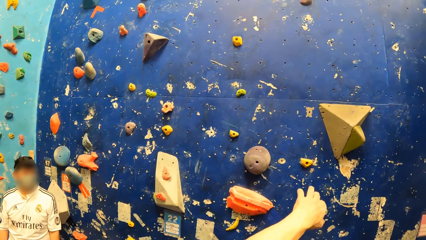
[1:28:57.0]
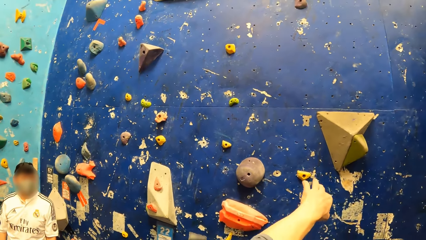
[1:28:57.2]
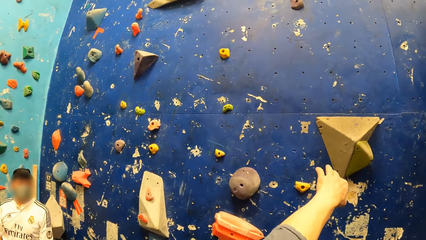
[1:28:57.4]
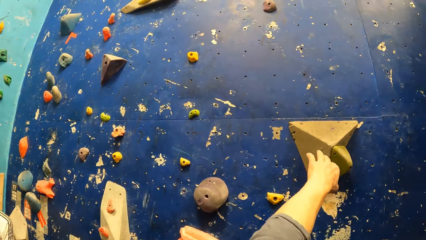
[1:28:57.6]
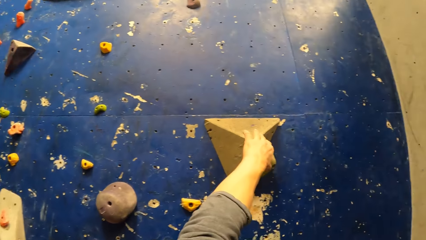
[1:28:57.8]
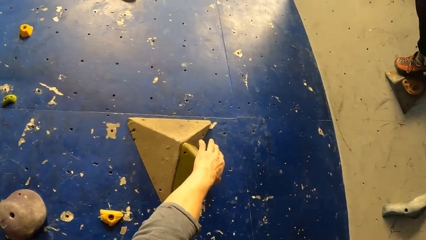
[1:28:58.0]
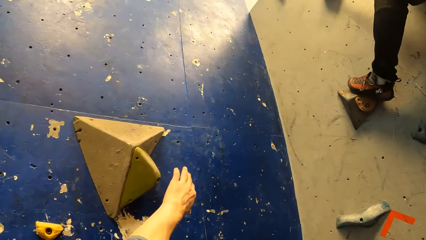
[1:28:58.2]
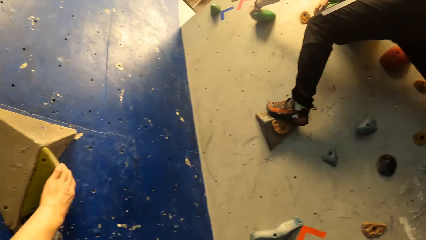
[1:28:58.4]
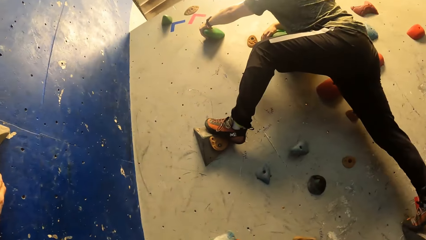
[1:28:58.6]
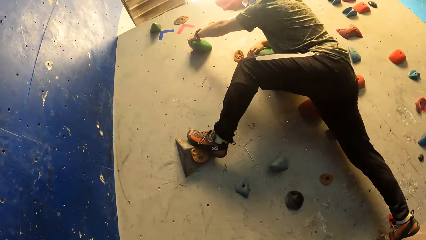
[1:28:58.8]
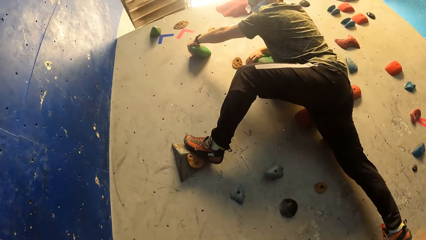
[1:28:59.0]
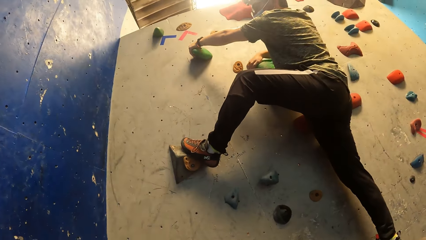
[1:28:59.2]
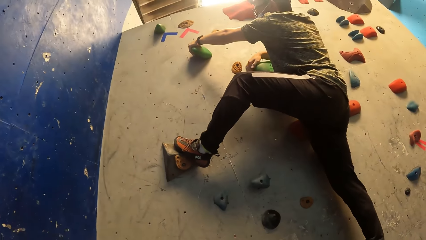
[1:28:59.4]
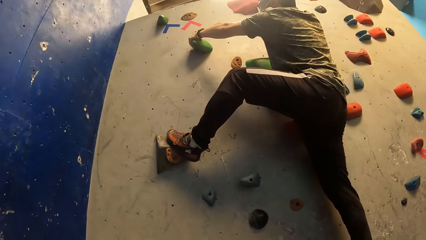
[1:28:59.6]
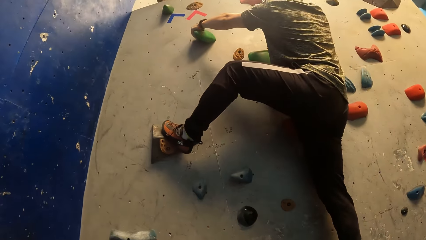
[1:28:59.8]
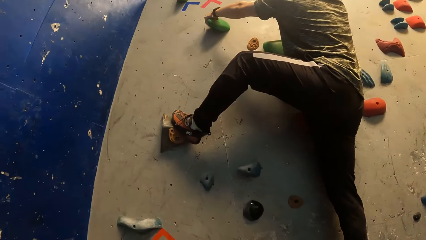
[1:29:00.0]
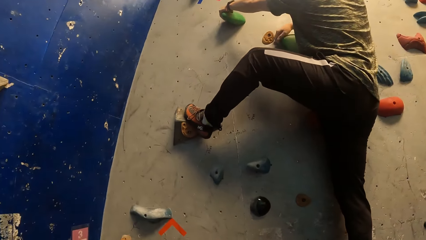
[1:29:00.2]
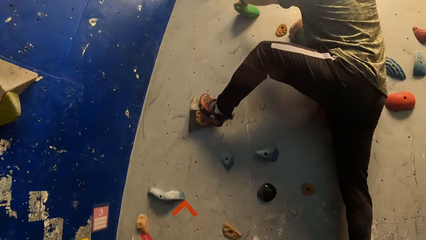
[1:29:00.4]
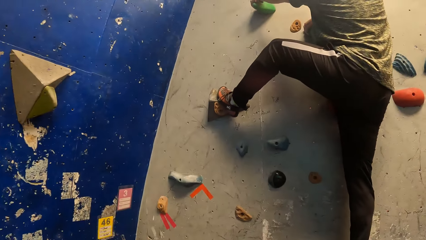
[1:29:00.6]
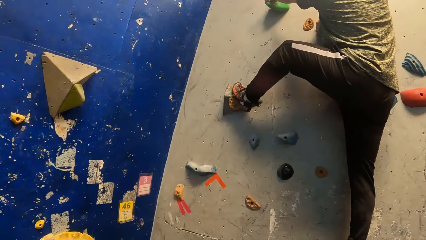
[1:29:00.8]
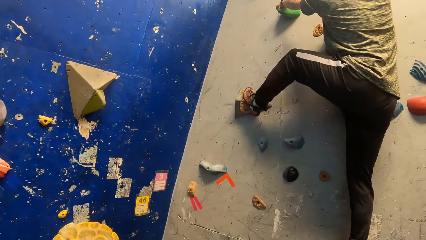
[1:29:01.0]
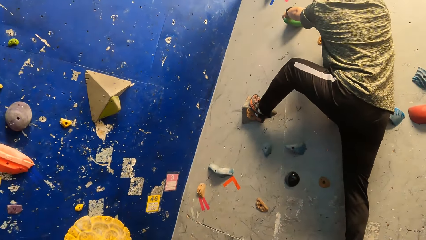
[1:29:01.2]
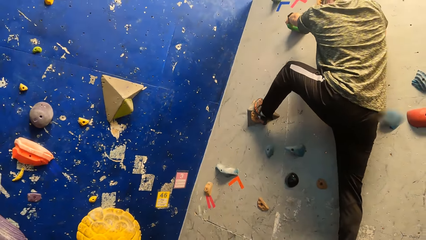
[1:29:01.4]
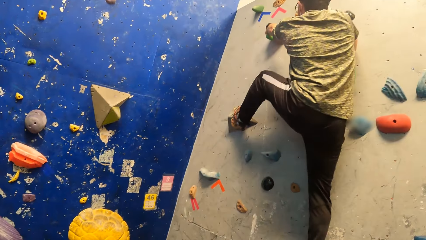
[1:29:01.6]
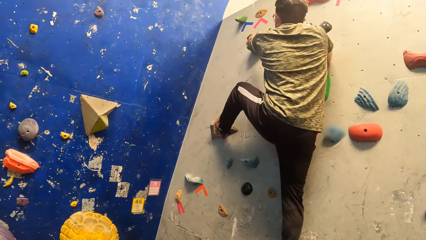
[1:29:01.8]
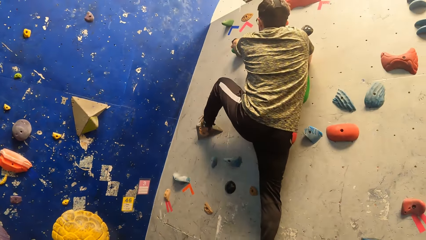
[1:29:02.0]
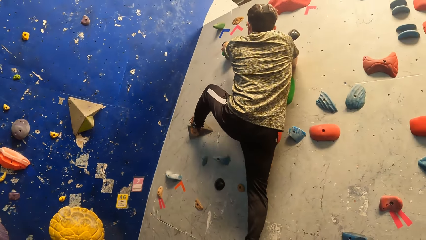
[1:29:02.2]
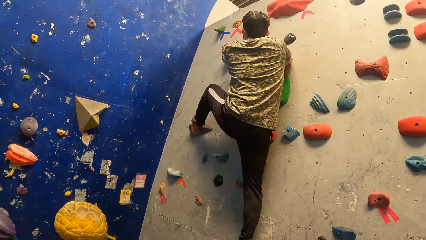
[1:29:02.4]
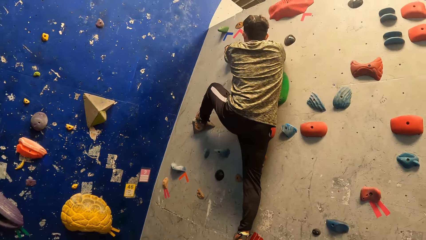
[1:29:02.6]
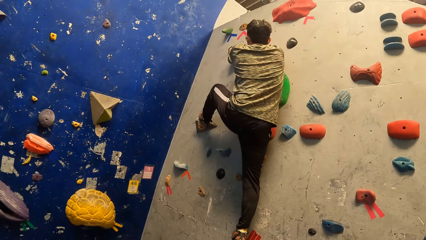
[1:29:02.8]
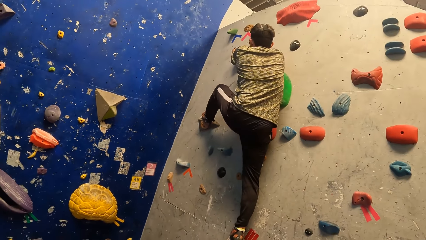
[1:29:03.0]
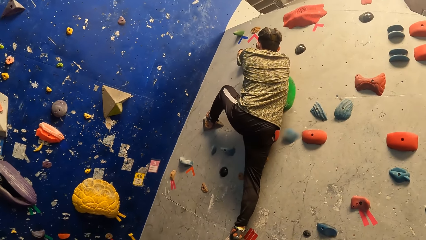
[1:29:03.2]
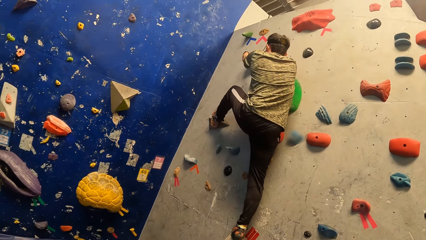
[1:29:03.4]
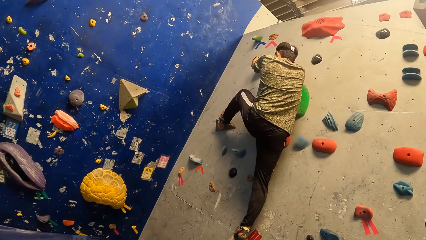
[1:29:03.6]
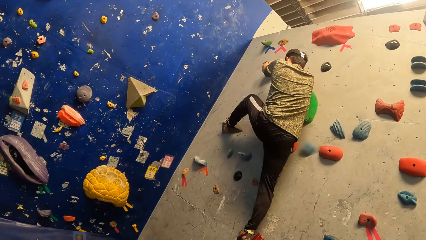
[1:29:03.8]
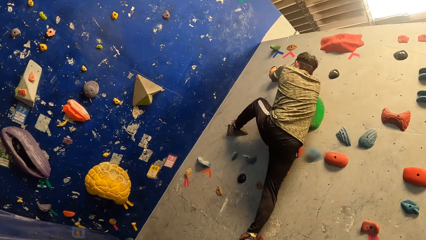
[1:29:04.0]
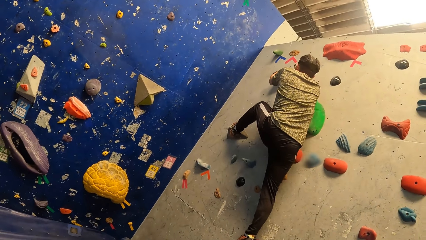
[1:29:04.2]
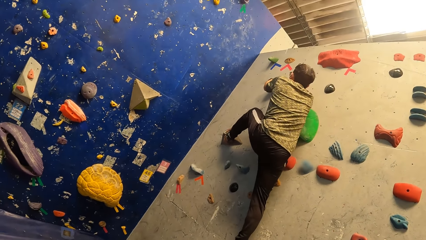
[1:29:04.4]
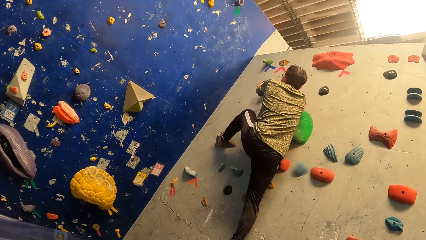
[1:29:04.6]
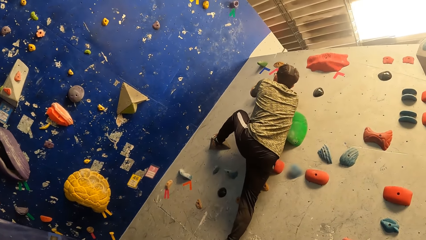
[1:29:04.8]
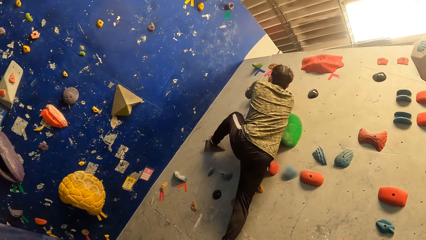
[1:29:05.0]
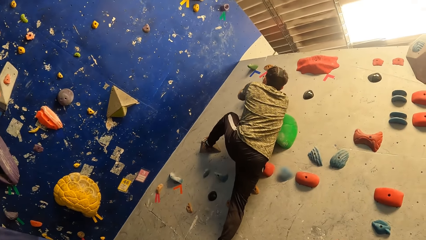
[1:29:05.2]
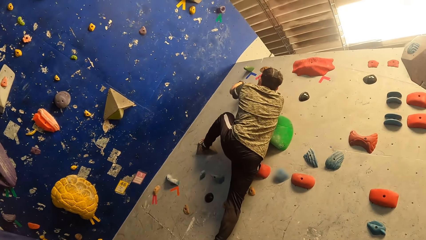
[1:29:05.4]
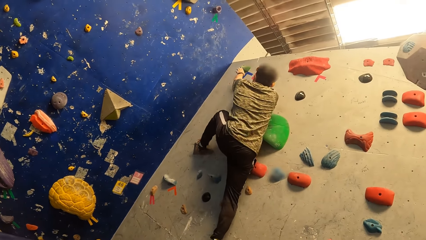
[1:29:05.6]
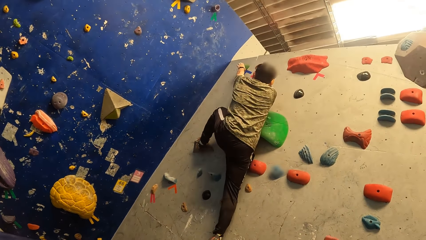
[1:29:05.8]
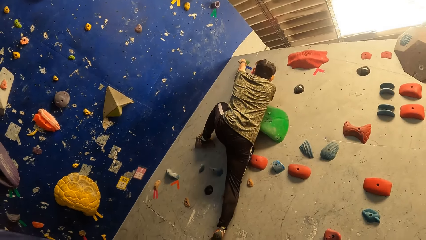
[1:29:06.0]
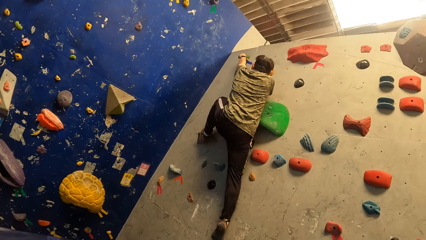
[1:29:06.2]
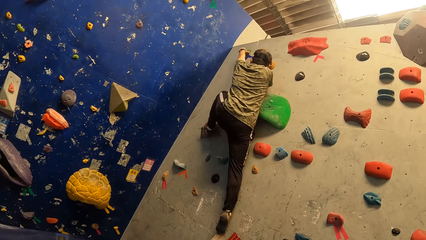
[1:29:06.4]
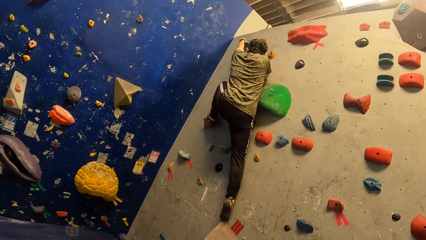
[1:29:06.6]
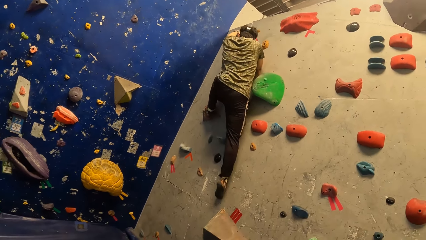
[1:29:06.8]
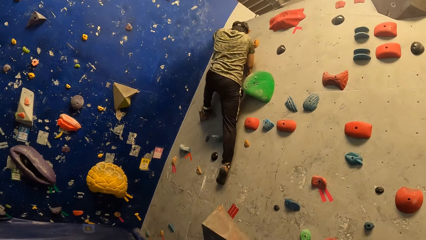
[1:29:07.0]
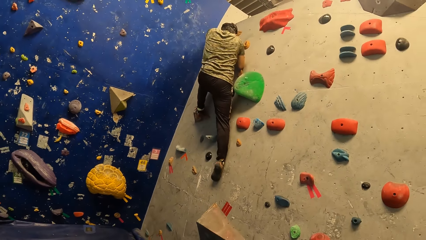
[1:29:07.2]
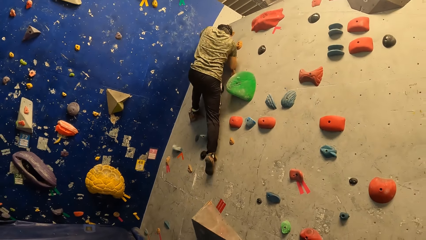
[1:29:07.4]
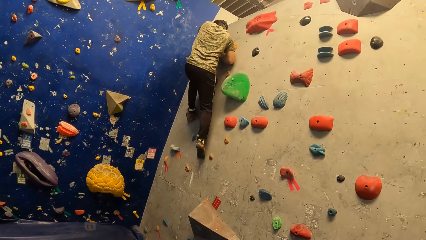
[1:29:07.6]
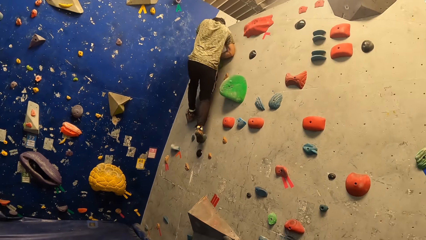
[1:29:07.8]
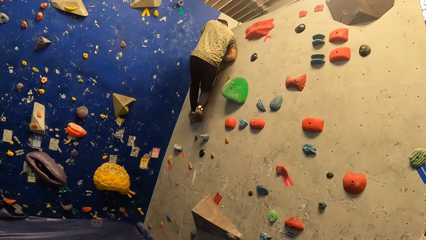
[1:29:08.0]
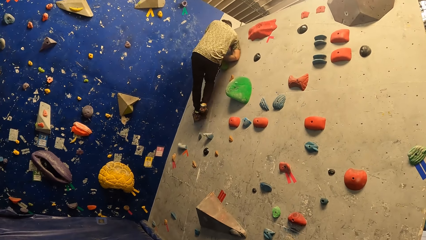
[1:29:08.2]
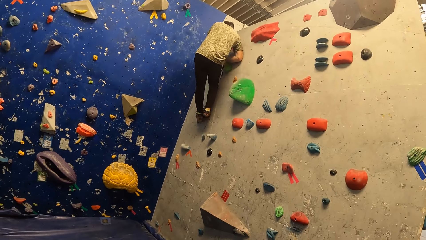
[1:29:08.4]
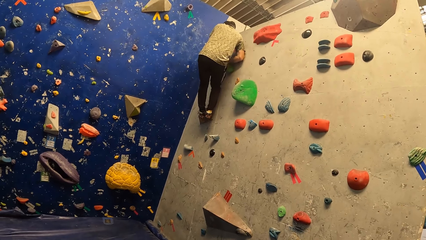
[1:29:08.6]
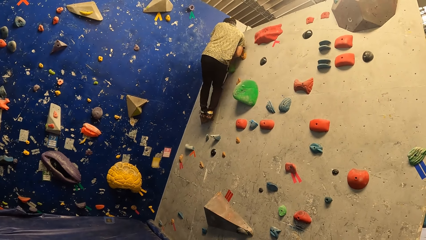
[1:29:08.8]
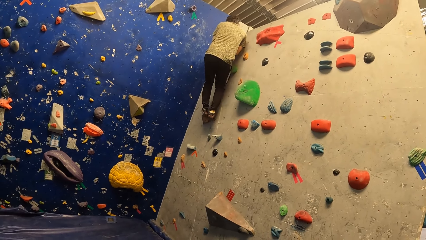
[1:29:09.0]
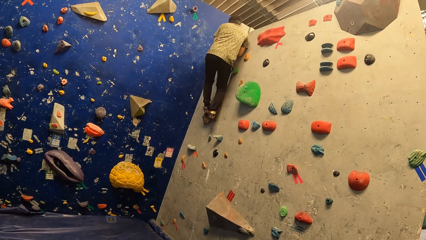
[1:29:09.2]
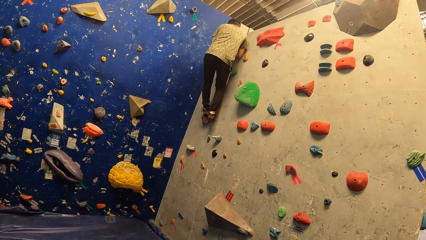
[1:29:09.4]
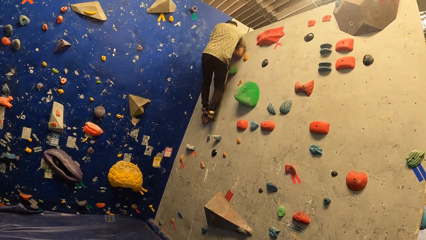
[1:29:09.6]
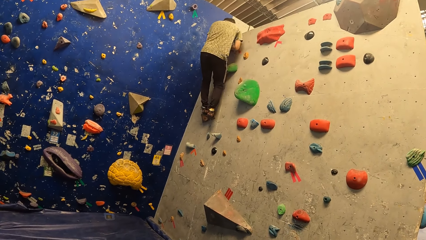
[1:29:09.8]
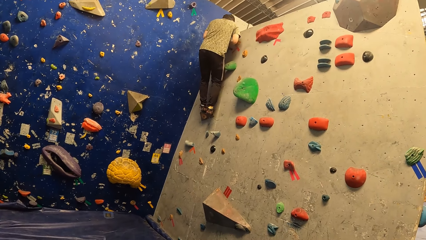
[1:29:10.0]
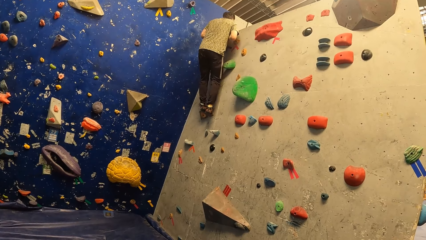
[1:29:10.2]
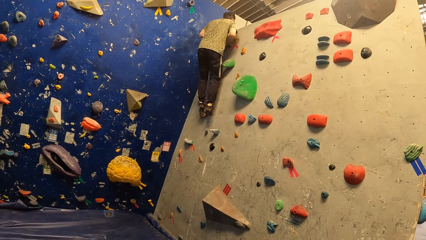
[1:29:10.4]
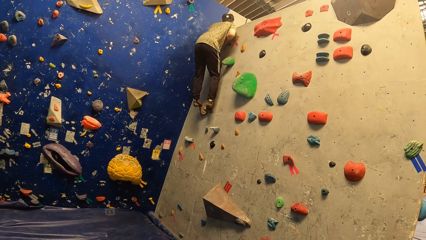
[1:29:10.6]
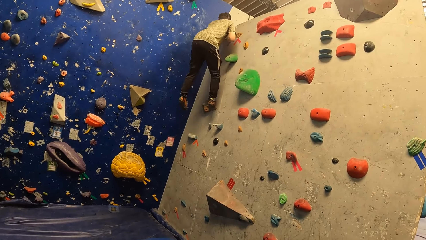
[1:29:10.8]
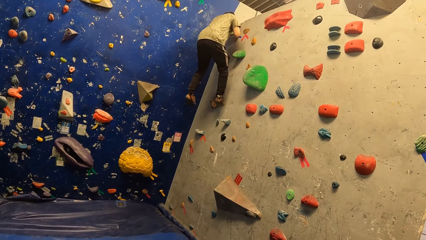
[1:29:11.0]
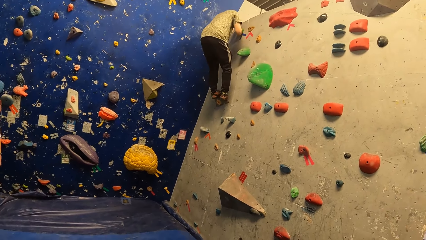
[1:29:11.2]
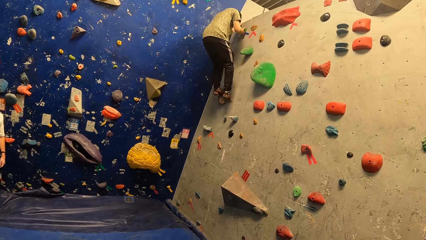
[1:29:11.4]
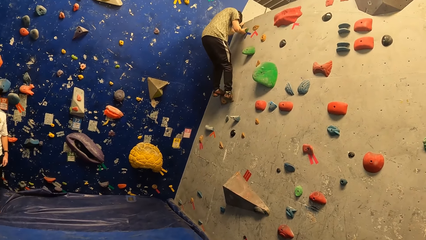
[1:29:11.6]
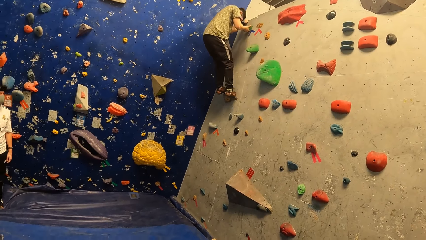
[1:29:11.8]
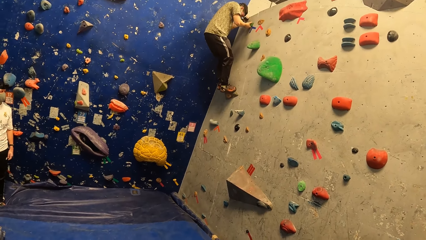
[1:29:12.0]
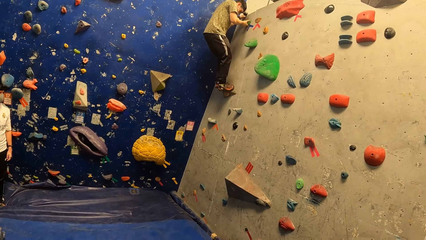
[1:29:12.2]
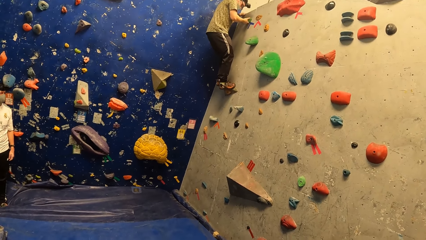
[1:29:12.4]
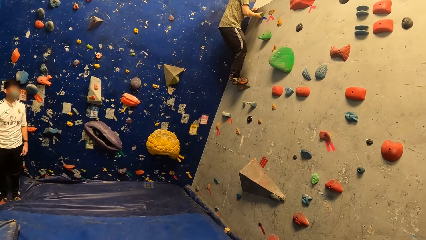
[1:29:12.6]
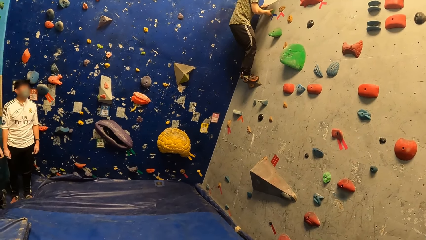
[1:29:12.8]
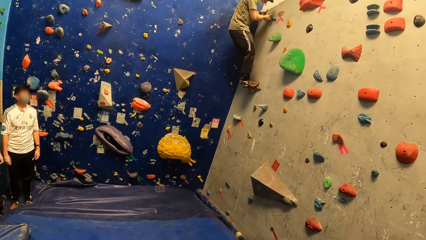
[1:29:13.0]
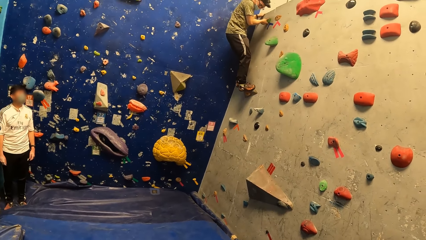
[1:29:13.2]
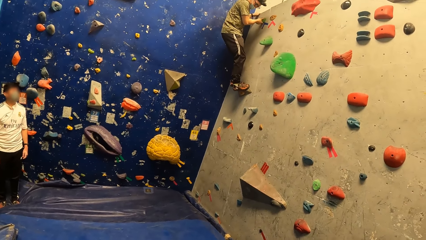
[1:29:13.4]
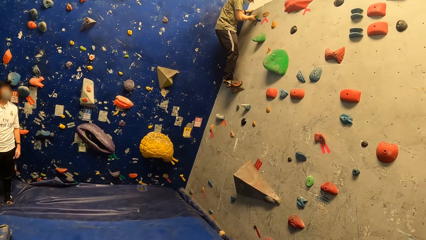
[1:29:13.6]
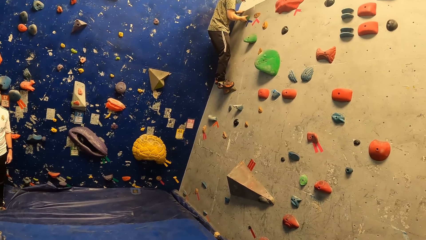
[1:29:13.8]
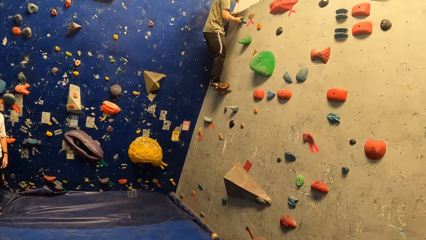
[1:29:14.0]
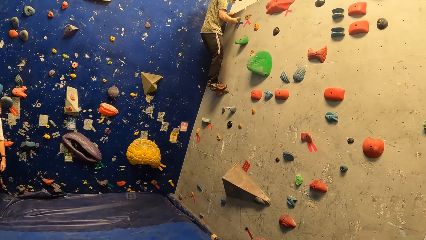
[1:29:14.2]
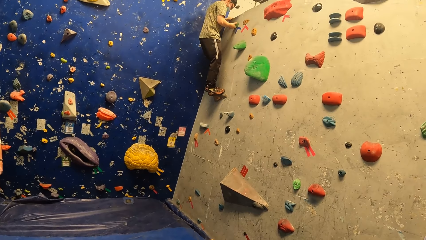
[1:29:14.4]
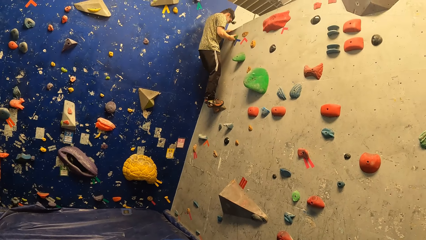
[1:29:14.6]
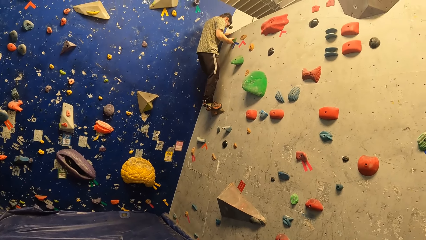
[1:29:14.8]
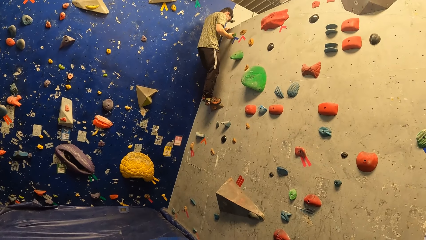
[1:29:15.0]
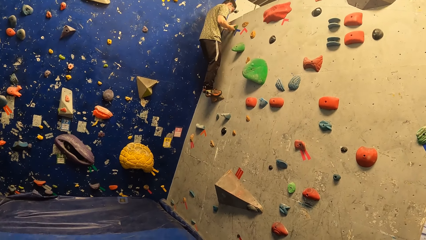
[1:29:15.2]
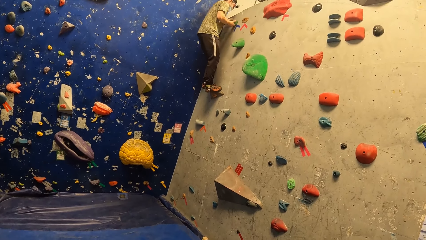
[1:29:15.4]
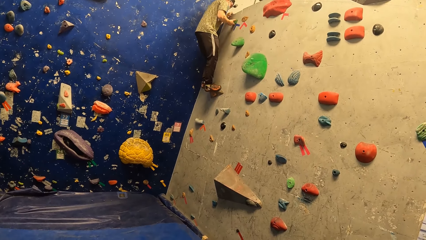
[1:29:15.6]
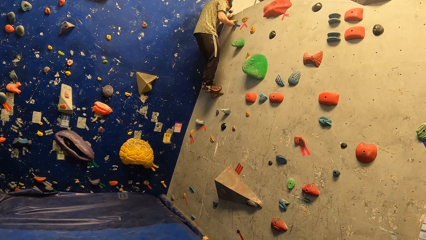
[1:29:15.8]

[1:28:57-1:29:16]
The camera wearer touches a foothold with his left hand, grabs a foothold with his left hand. He looks around. A man climbs the wall. The camera wearer looks around. He walks around. He looks around.
